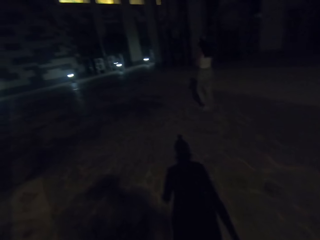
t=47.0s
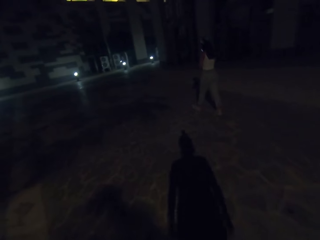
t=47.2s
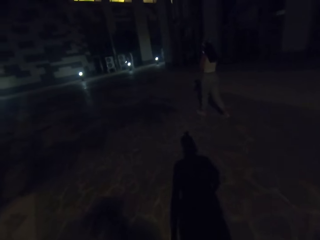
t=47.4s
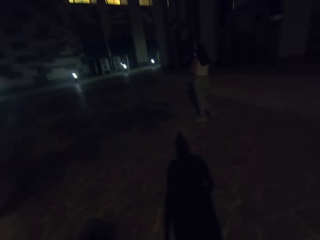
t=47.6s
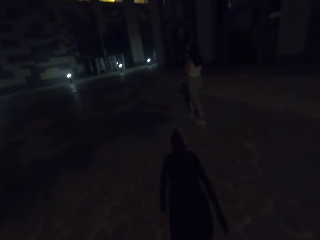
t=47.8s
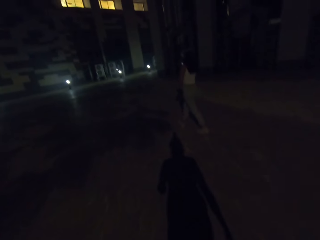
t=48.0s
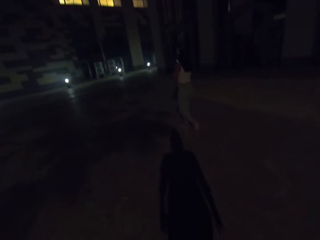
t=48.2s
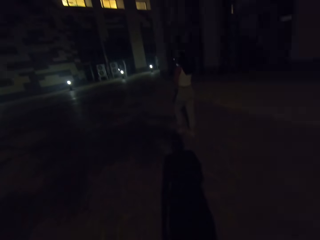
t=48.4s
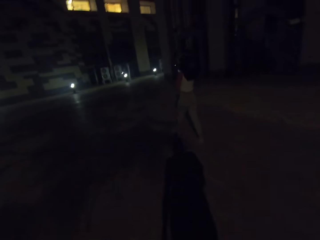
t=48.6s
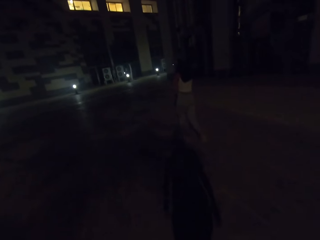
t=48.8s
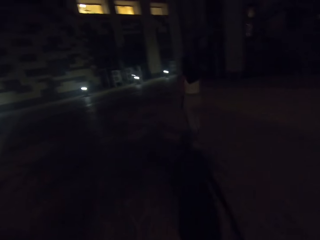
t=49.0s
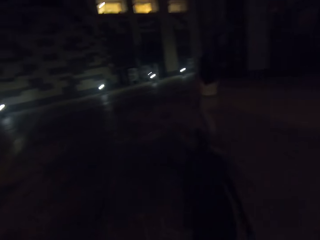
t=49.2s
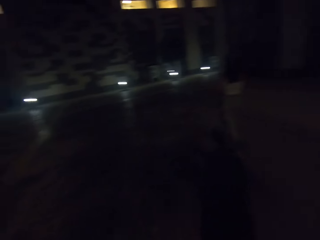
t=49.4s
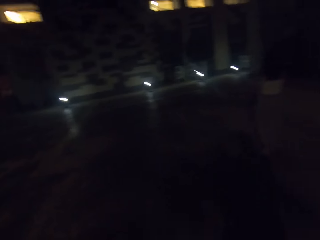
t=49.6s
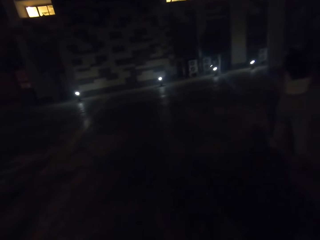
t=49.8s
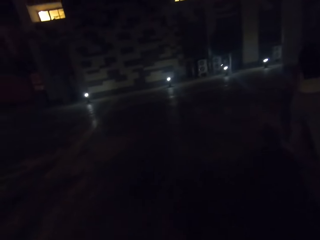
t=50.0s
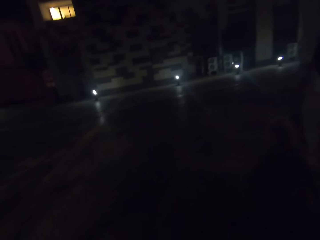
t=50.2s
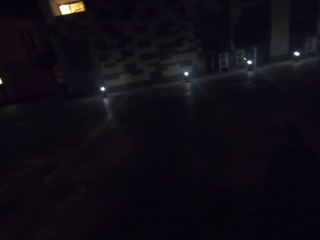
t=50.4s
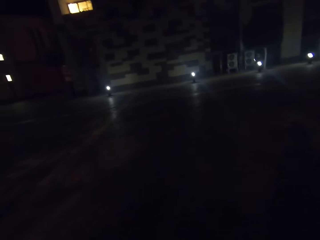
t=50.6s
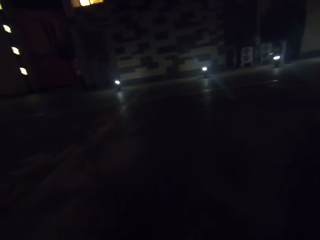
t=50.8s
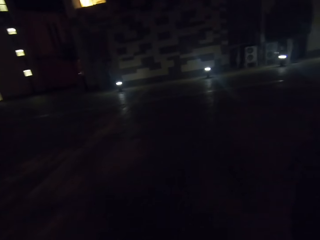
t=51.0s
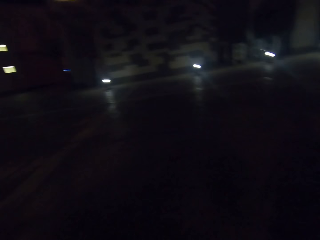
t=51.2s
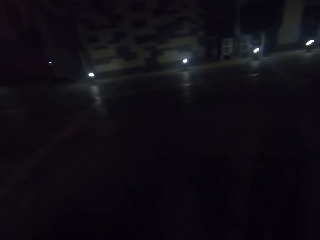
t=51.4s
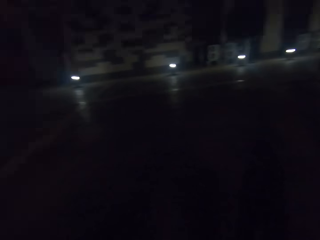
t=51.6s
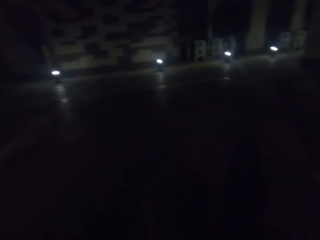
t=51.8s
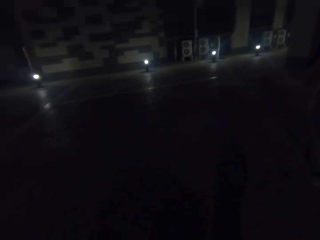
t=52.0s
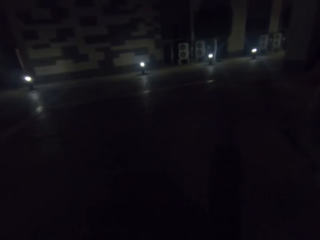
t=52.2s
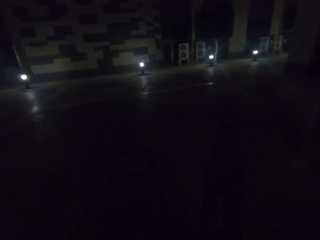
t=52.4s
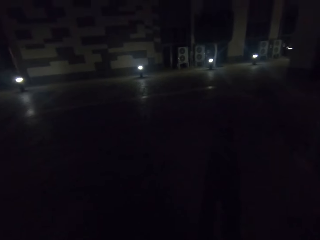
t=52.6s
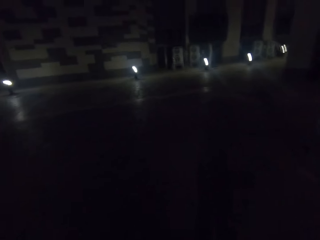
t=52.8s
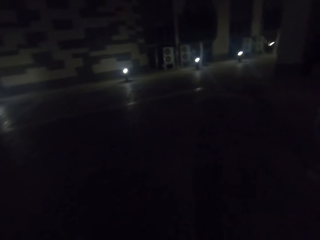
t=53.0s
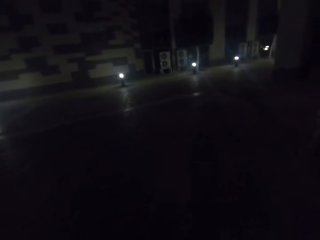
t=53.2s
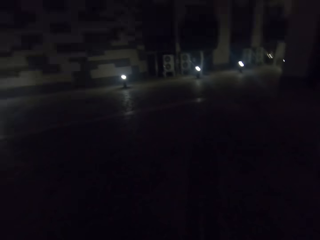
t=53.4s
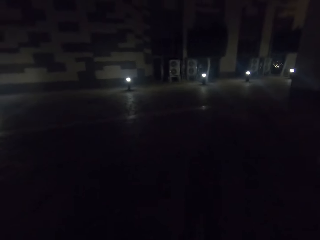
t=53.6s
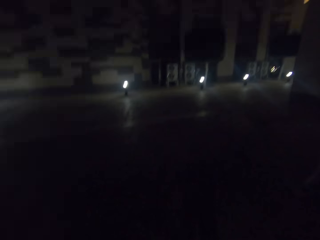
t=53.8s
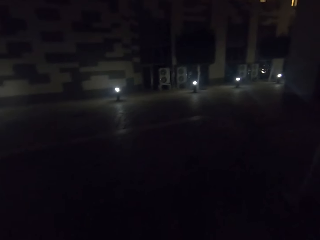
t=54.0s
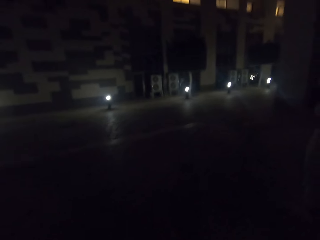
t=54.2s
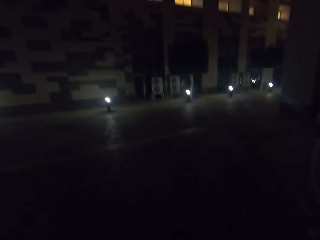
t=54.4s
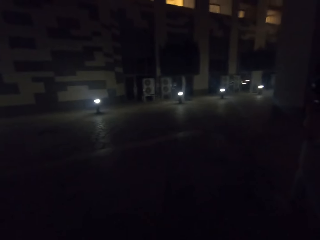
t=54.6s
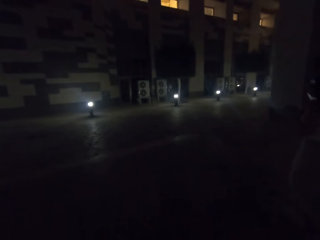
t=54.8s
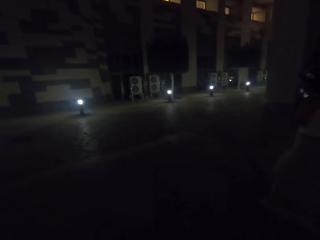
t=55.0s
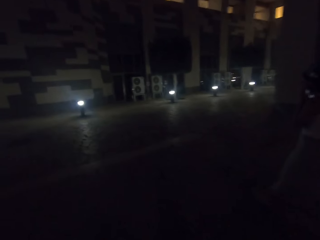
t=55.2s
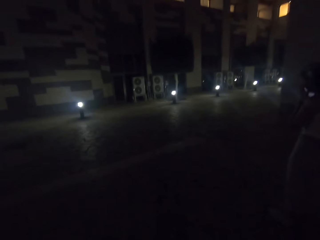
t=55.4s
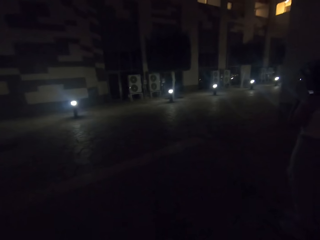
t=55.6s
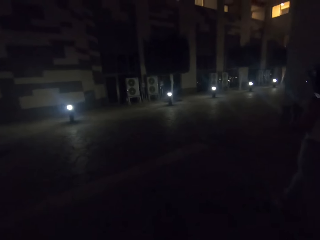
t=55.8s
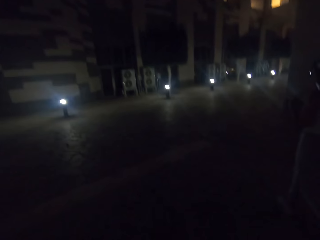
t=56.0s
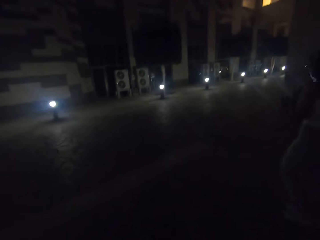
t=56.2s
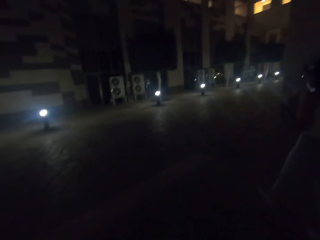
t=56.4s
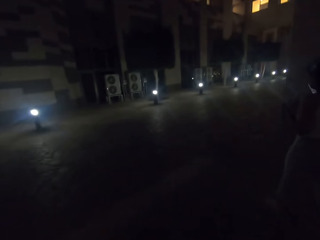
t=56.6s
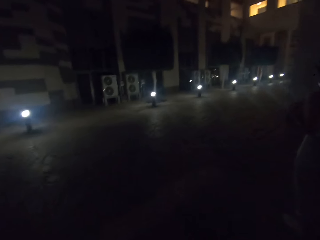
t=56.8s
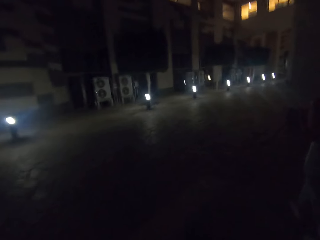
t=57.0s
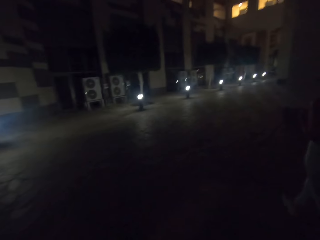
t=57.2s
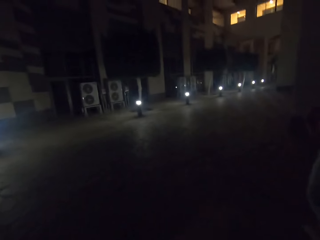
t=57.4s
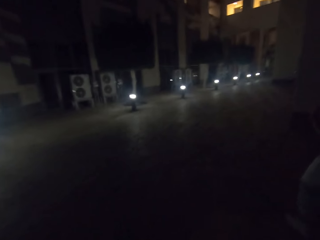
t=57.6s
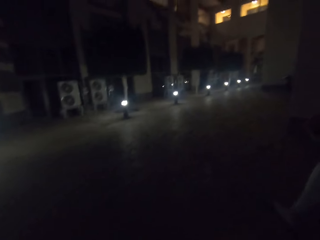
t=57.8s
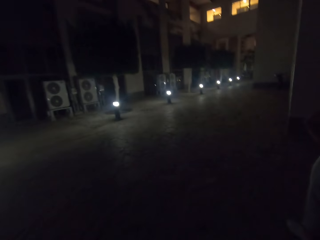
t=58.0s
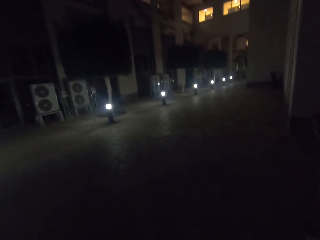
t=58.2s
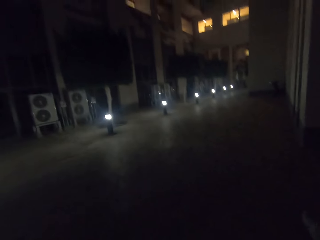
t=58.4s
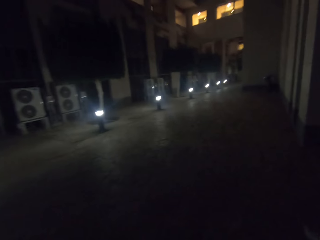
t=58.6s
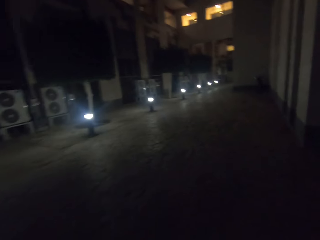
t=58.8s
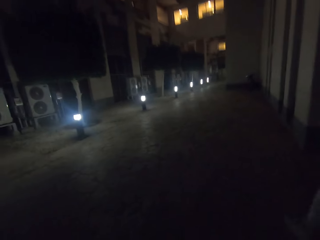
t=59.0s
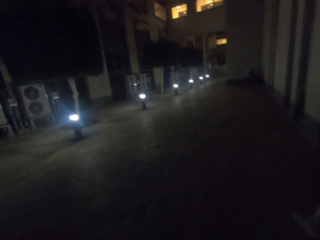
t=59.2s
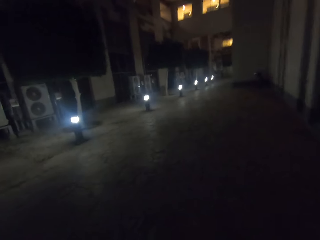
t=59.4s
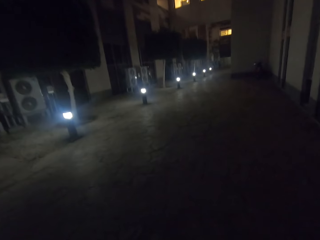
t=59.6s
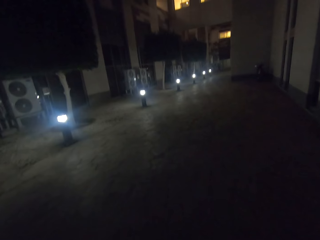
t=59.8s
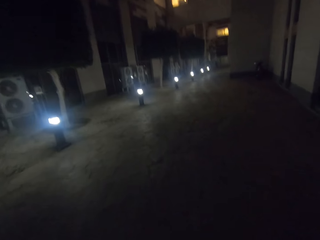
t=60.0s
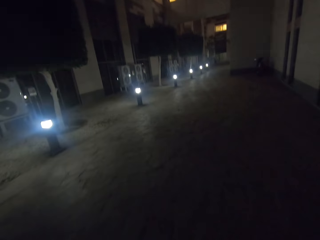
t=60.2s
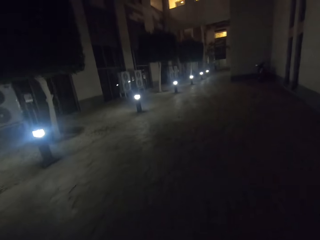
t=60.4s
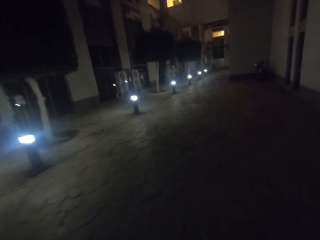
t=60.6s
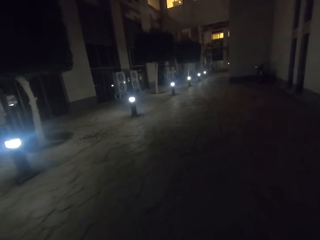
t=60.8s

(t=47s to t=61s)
A woman scrolls the phone. The camera wearer walks together with the woman around the street.

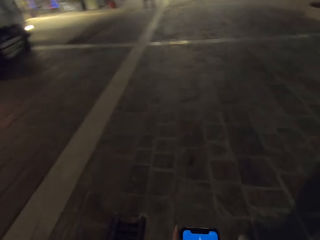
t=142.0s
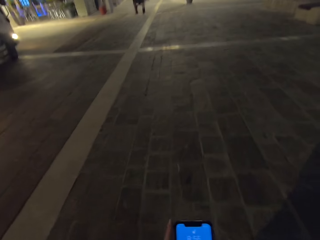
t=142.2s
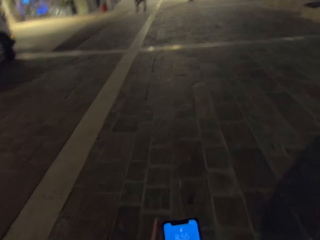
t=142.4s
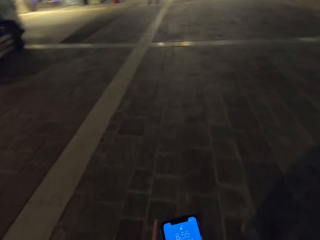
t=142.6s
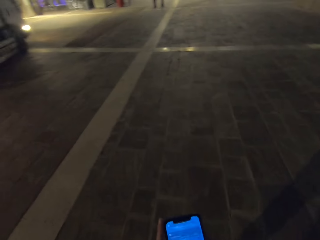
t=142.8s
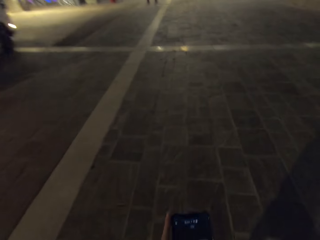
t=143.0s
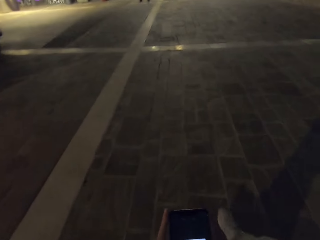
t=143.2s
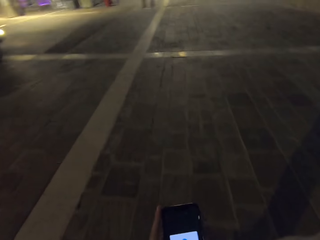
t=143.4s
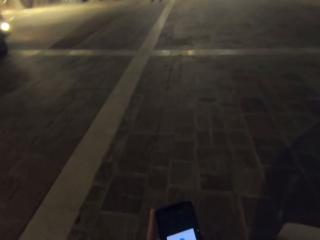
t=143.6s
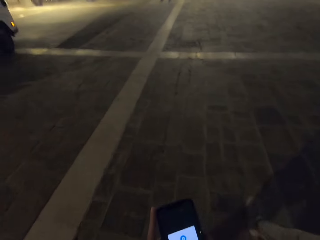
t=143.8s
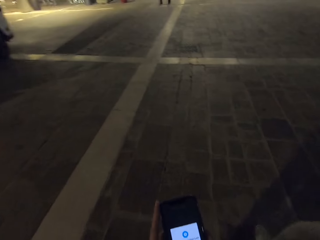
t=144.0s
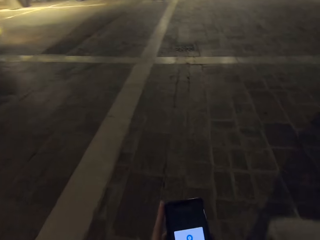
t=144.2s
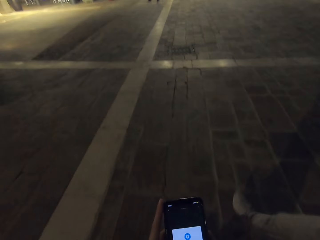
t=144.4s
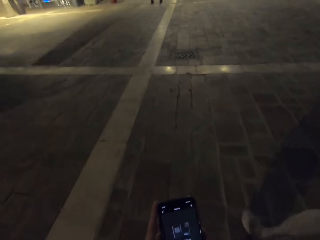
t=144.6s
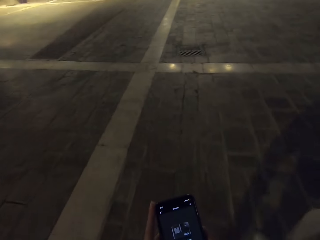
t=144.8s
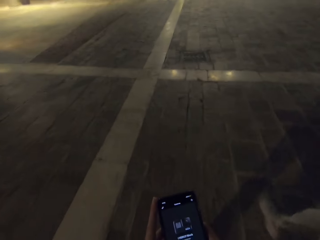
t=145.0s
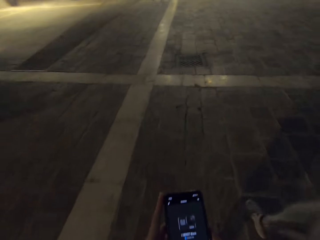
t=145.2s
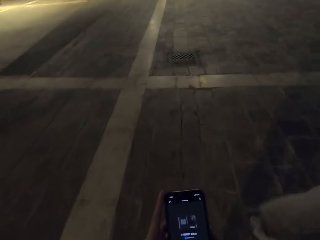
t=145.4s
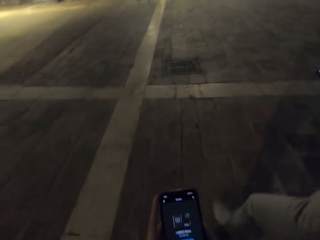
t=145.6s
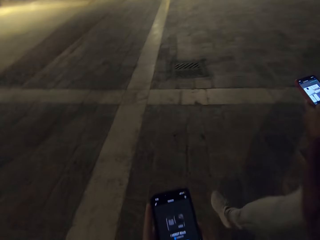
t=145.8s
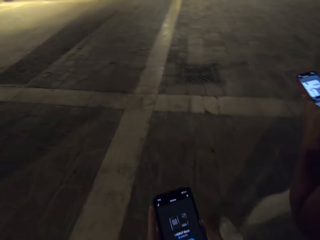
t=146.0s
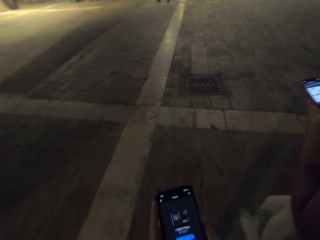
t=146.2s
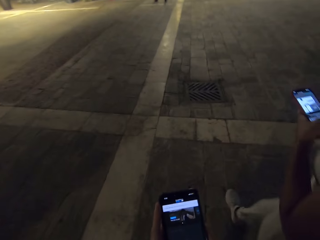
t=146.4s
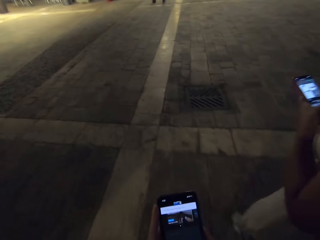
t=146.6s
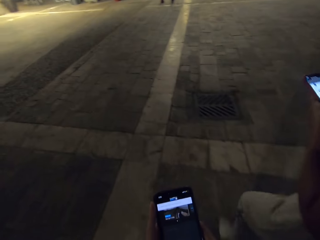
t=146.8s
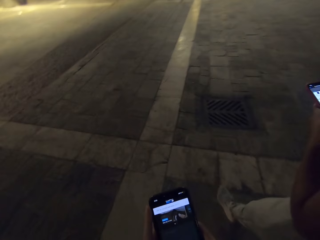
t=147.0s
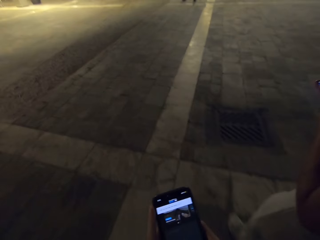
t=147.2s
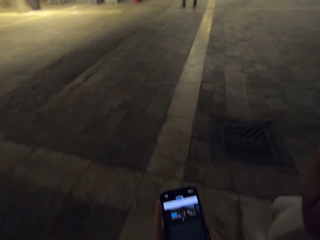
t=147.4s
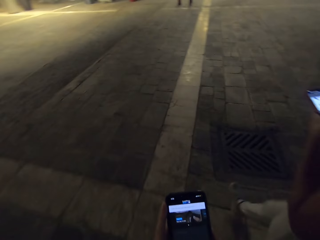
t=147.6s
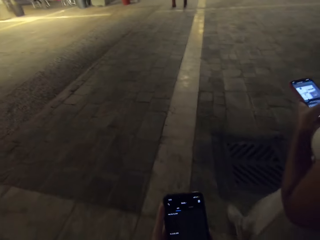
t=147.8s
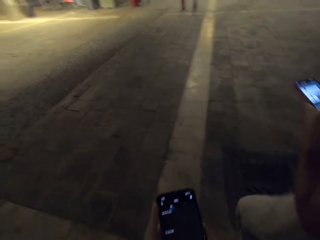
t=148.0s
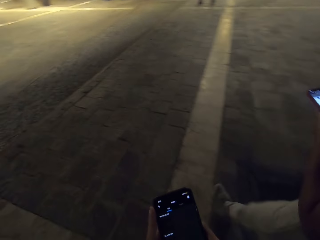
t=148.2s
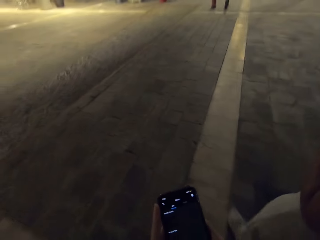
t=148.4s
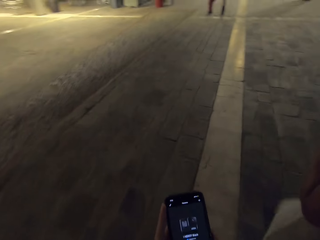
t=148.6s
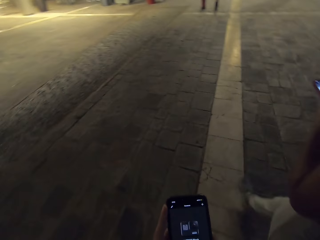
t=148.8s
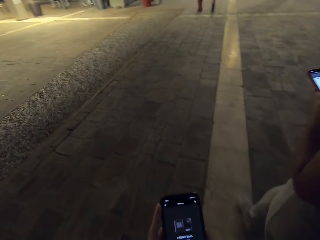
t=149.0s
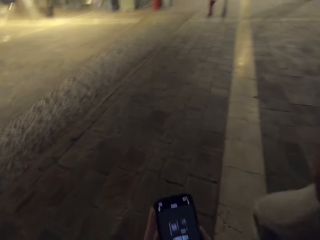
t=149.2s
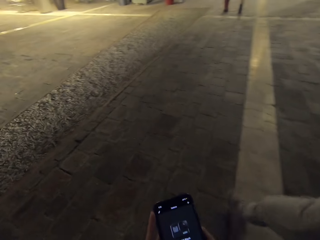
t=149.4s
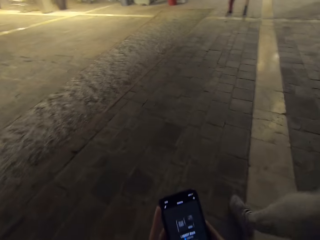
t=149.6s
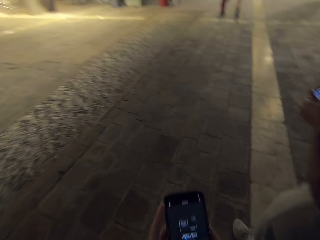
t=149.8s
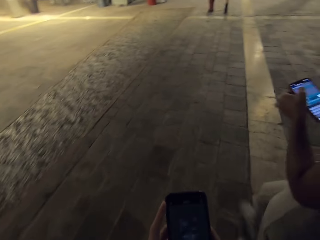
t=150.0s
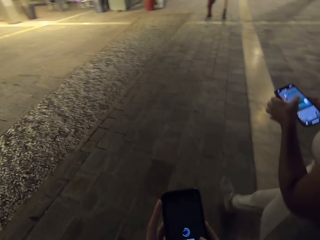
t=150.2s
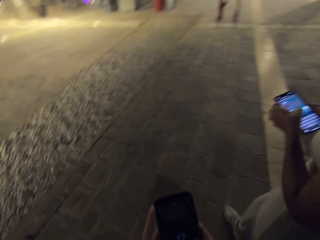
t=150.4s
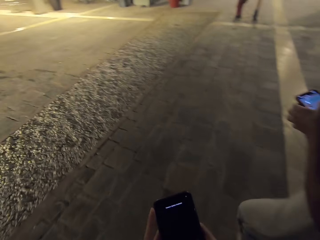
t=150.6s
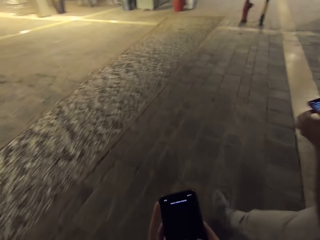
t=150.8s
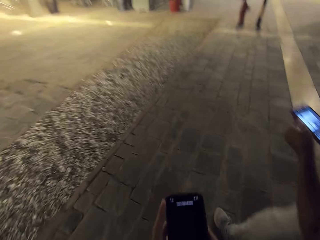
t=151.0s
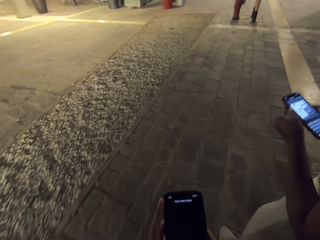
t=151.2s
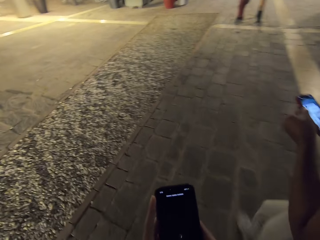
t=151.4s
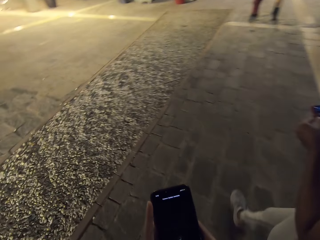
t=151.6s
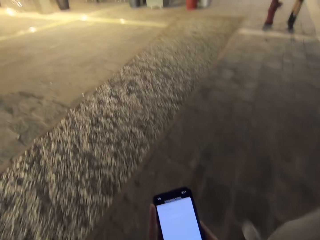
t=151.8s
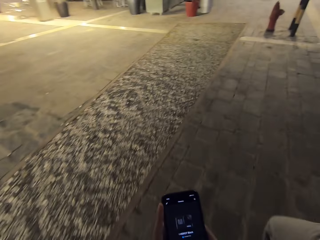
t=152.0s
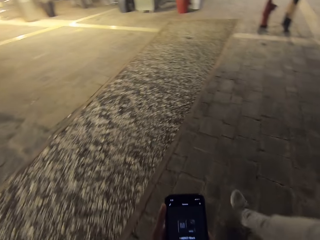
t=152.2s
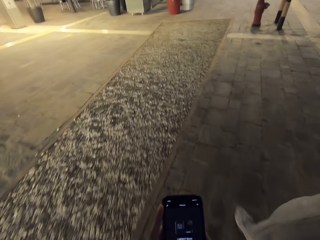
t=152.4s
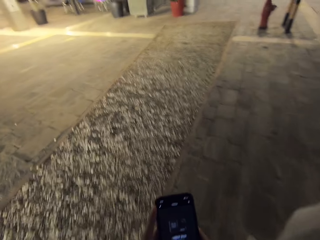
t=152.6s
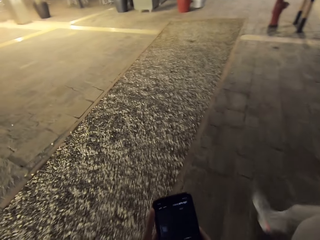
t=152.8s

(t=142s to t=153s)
The camera wearer uses his phone. A woman scrolls through her phone. The camera wearer scrolls the phone.
